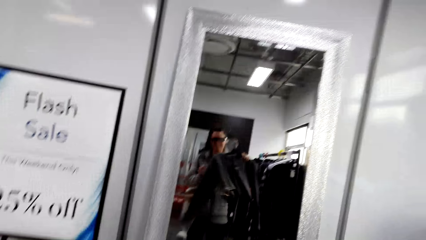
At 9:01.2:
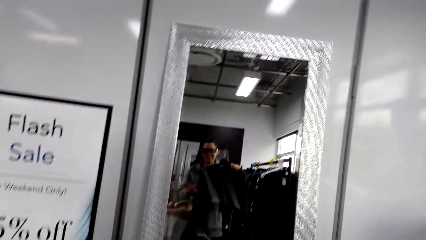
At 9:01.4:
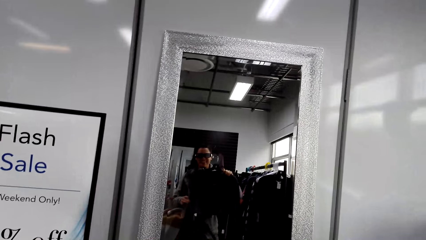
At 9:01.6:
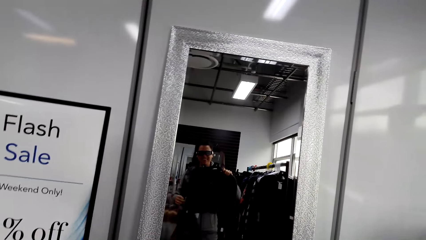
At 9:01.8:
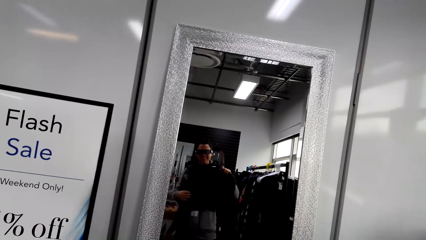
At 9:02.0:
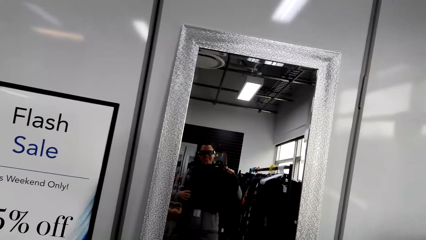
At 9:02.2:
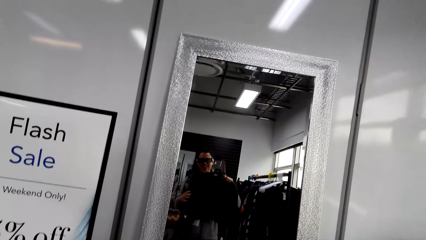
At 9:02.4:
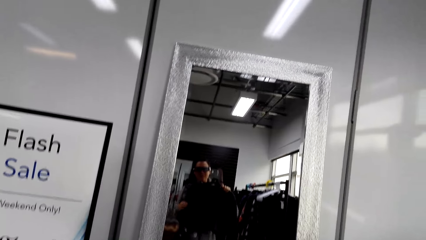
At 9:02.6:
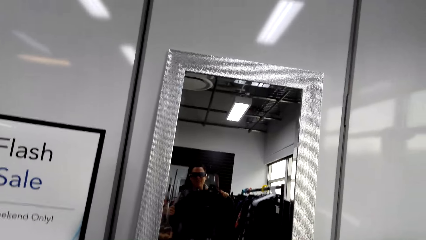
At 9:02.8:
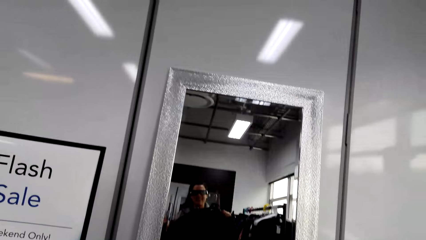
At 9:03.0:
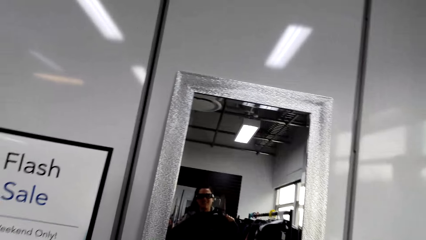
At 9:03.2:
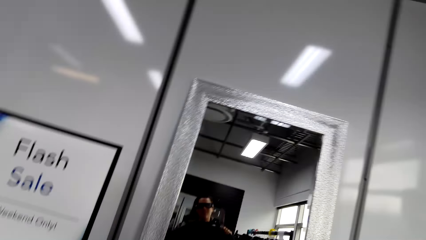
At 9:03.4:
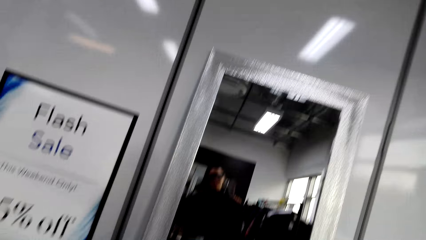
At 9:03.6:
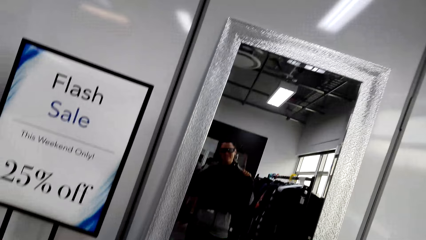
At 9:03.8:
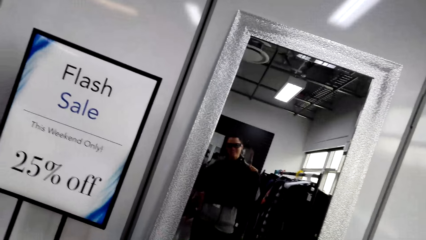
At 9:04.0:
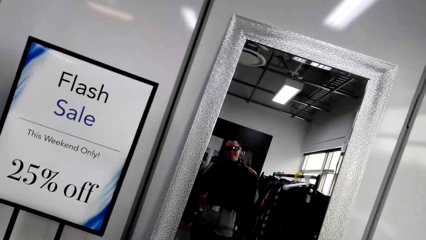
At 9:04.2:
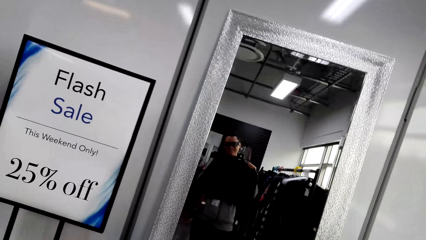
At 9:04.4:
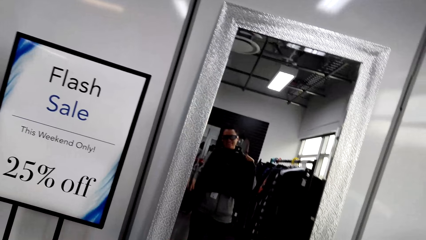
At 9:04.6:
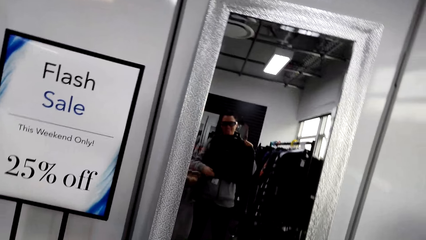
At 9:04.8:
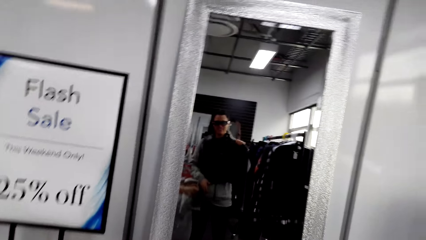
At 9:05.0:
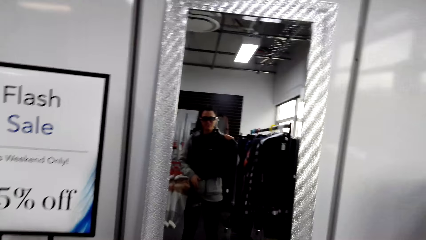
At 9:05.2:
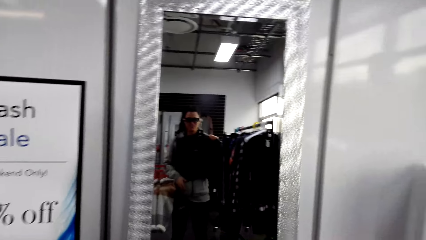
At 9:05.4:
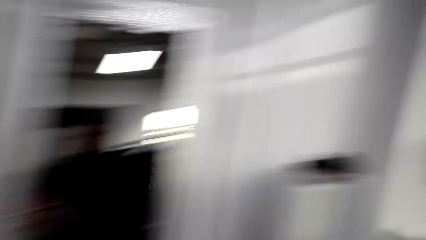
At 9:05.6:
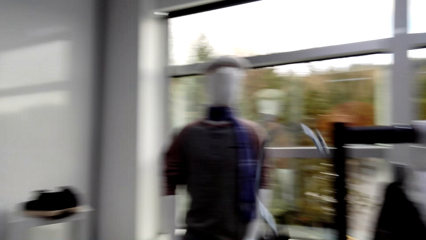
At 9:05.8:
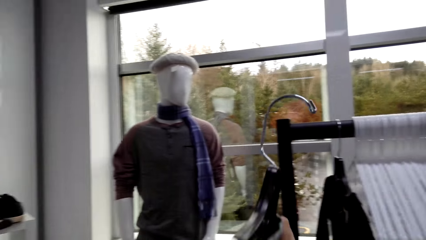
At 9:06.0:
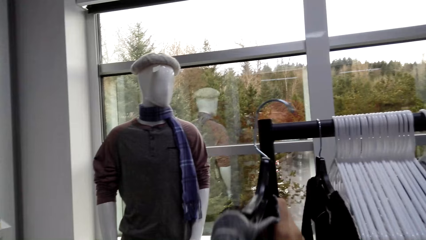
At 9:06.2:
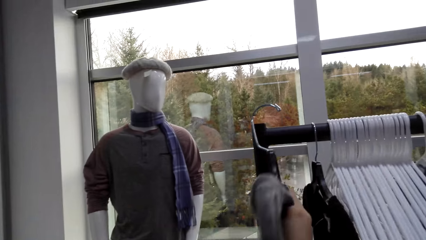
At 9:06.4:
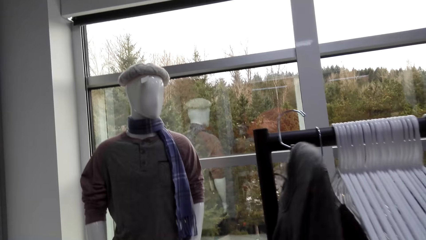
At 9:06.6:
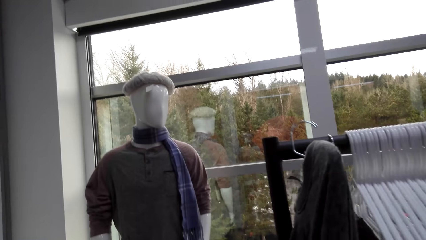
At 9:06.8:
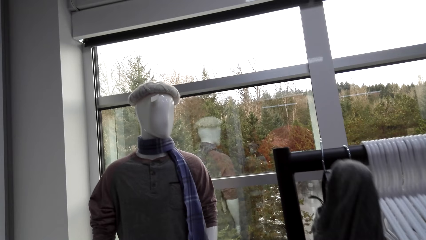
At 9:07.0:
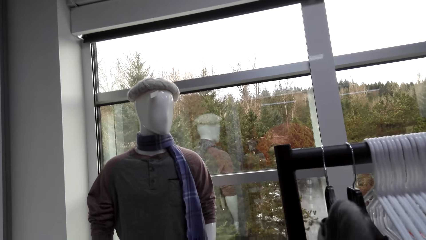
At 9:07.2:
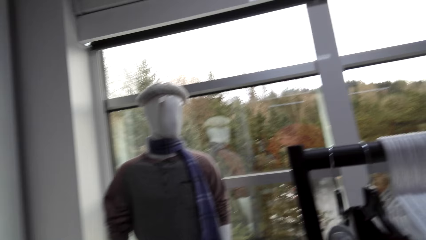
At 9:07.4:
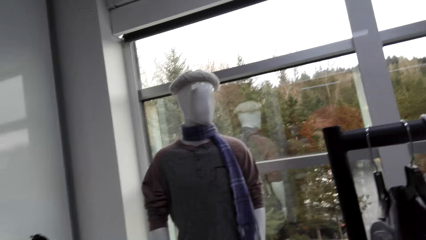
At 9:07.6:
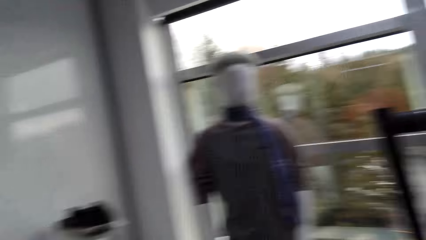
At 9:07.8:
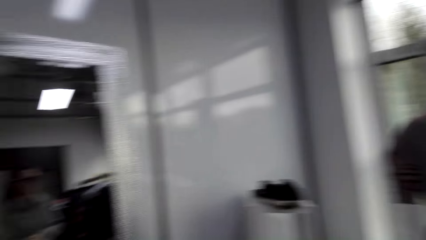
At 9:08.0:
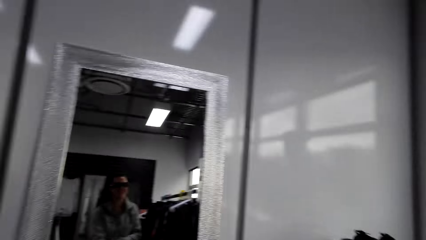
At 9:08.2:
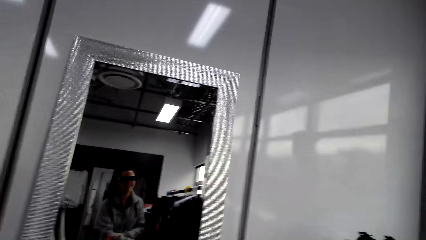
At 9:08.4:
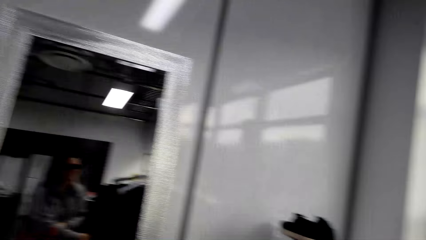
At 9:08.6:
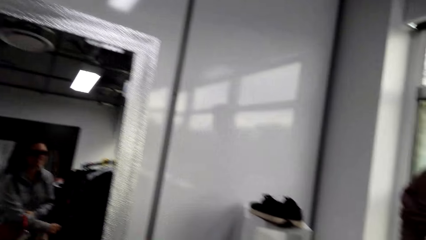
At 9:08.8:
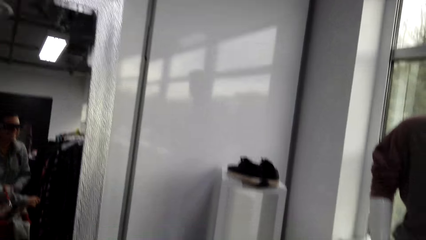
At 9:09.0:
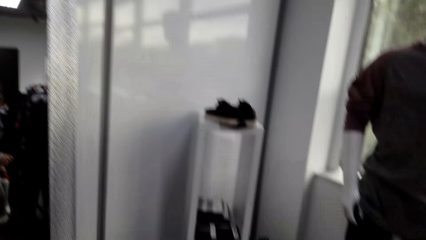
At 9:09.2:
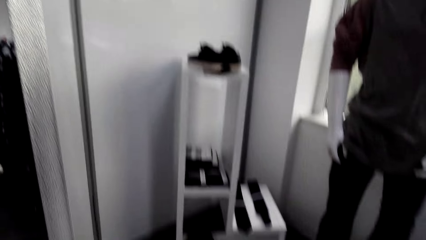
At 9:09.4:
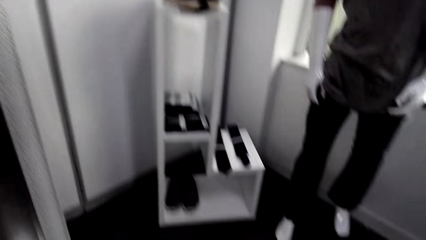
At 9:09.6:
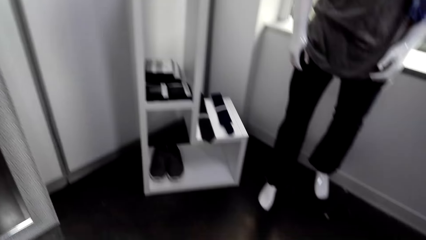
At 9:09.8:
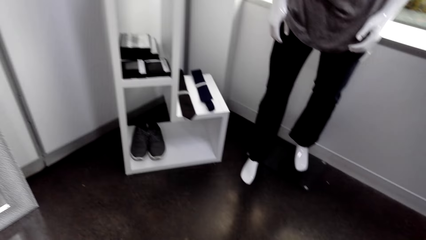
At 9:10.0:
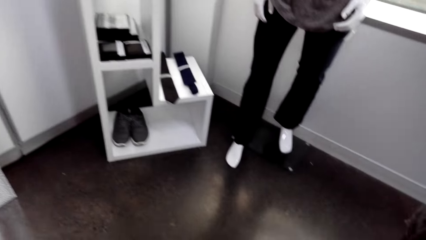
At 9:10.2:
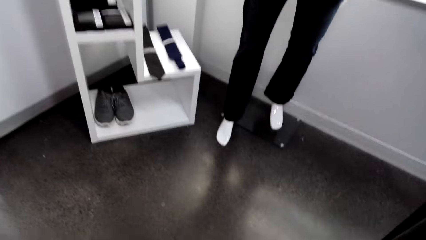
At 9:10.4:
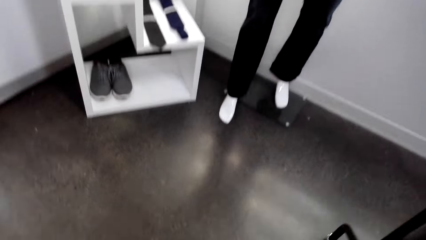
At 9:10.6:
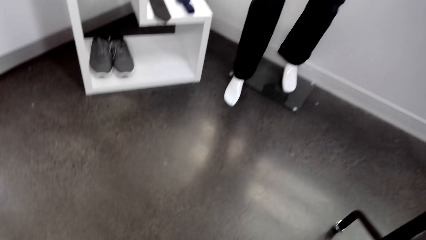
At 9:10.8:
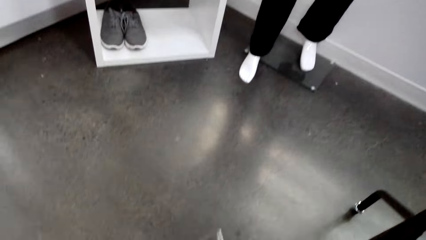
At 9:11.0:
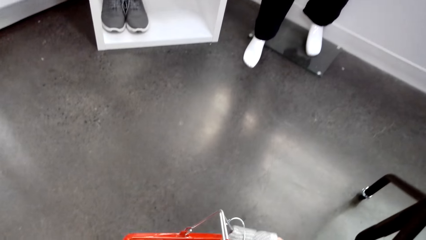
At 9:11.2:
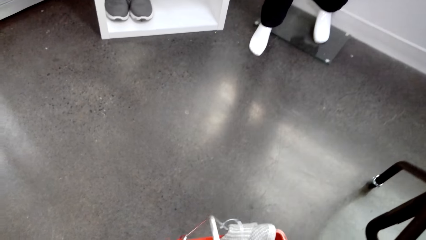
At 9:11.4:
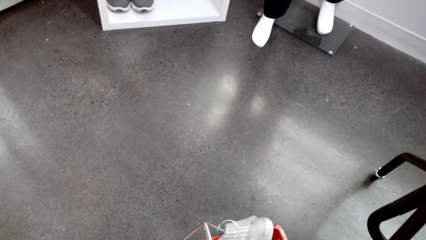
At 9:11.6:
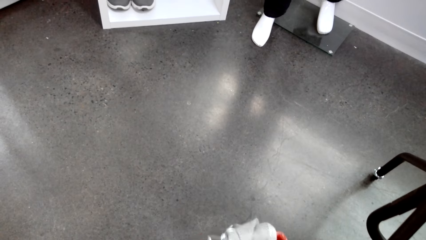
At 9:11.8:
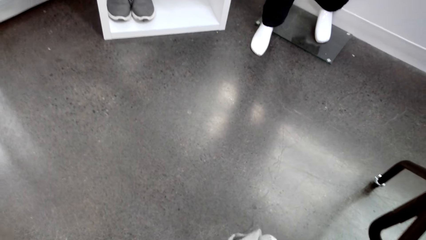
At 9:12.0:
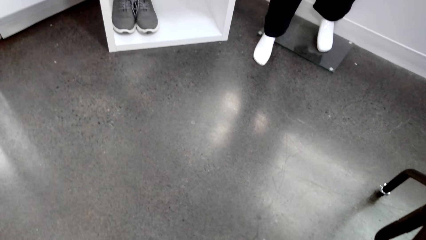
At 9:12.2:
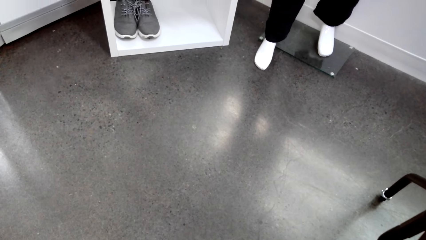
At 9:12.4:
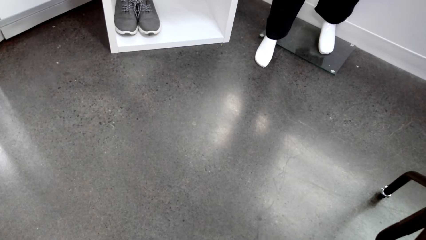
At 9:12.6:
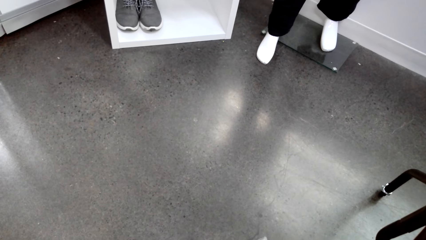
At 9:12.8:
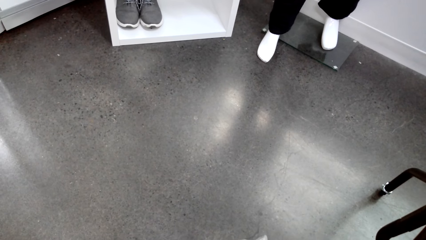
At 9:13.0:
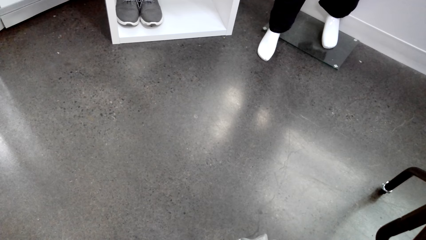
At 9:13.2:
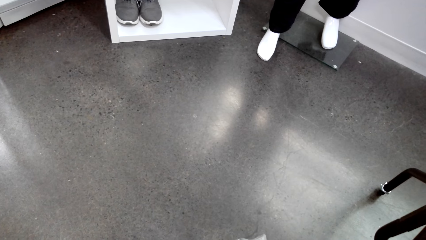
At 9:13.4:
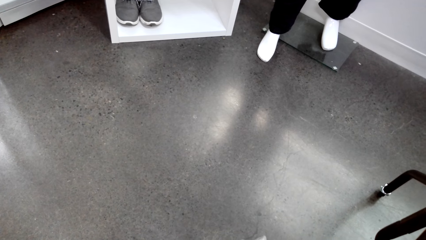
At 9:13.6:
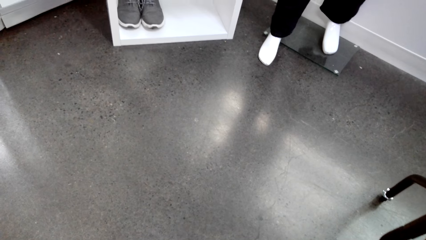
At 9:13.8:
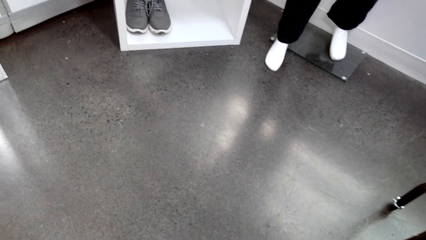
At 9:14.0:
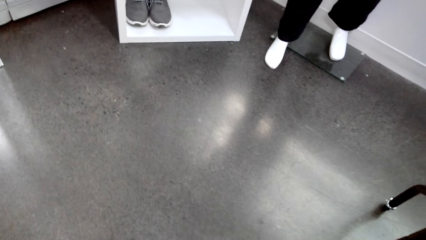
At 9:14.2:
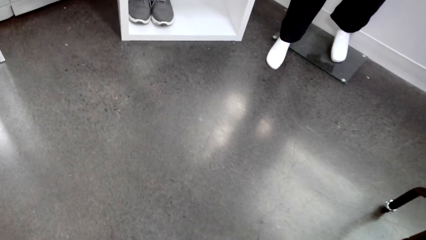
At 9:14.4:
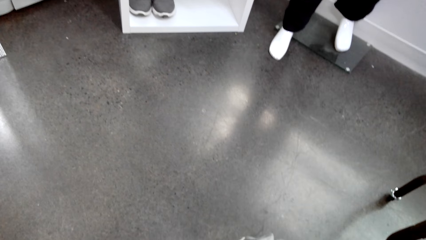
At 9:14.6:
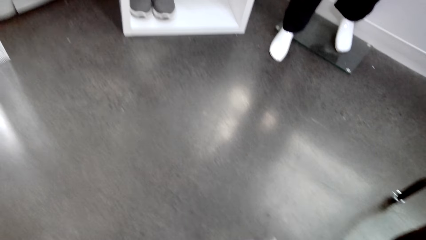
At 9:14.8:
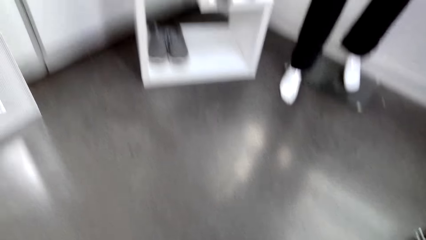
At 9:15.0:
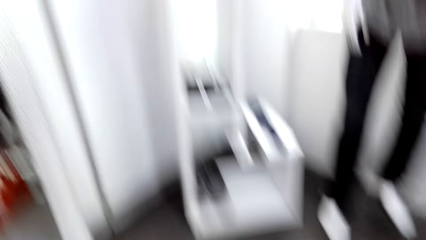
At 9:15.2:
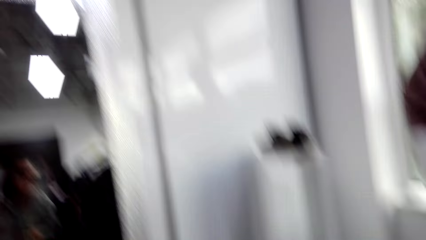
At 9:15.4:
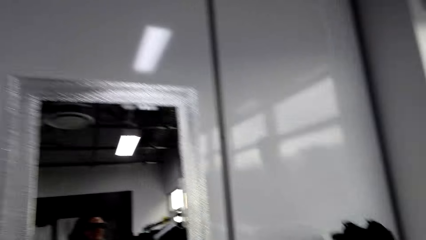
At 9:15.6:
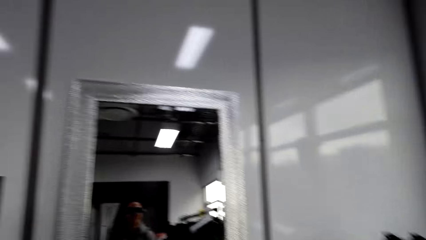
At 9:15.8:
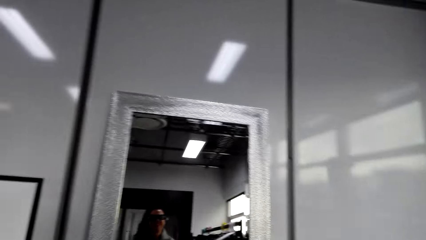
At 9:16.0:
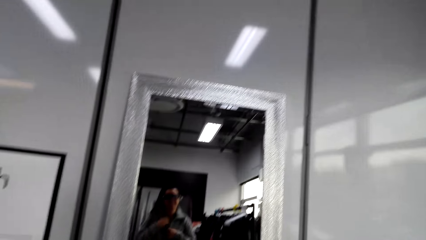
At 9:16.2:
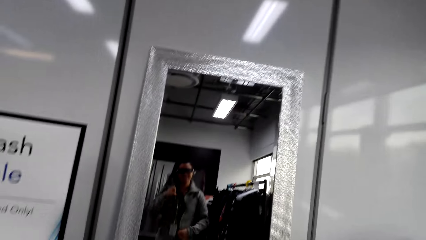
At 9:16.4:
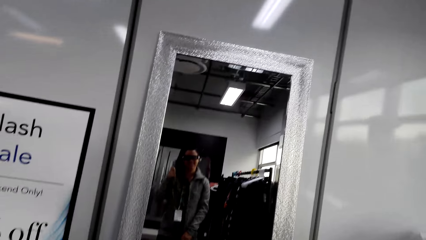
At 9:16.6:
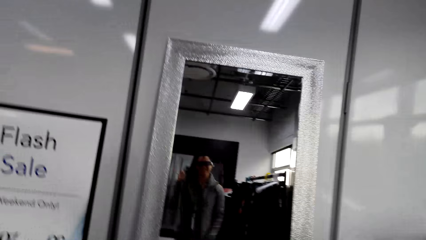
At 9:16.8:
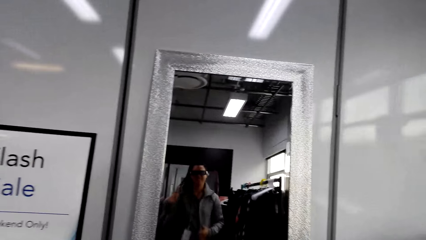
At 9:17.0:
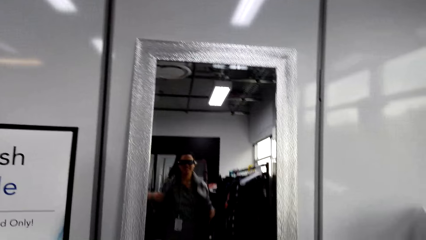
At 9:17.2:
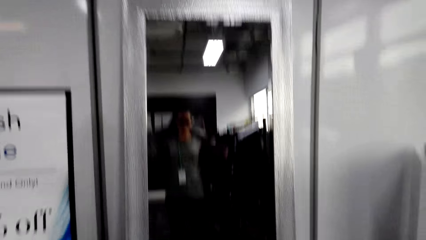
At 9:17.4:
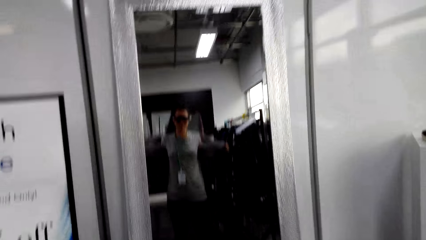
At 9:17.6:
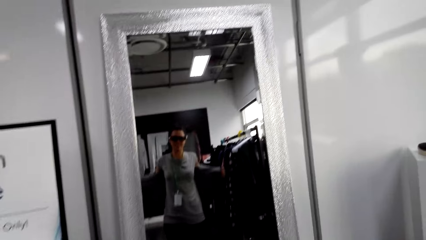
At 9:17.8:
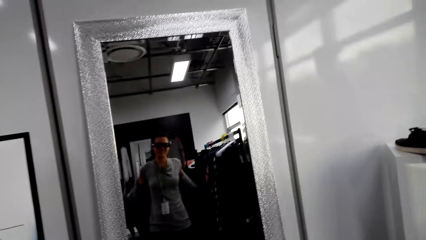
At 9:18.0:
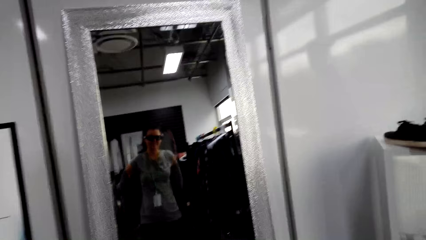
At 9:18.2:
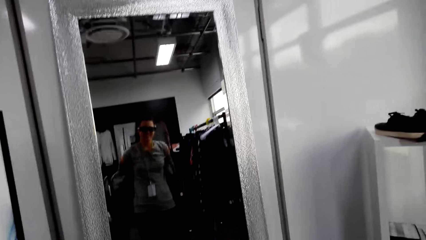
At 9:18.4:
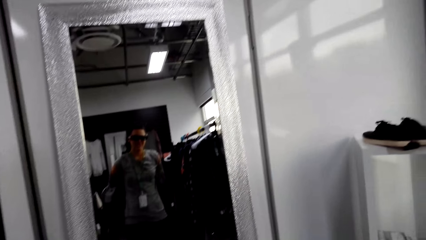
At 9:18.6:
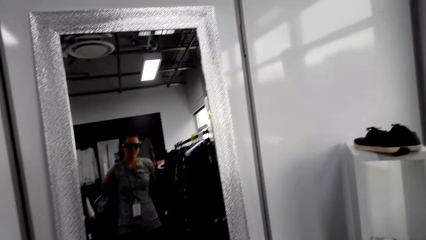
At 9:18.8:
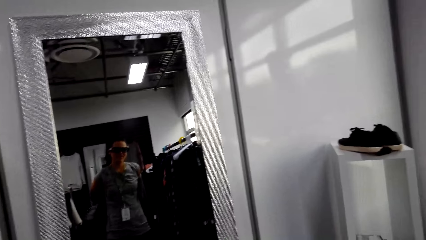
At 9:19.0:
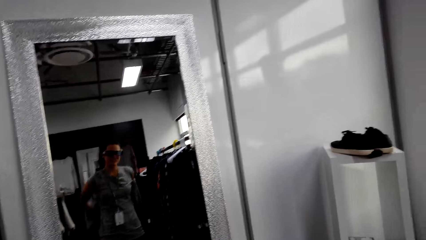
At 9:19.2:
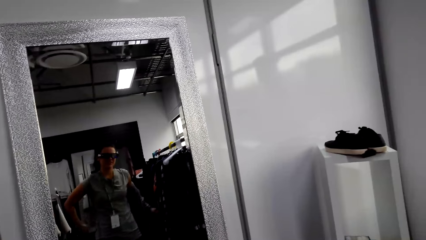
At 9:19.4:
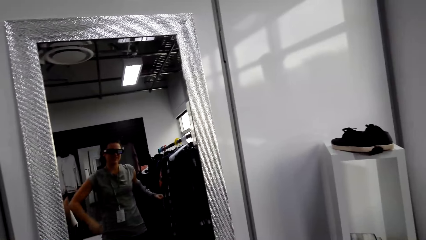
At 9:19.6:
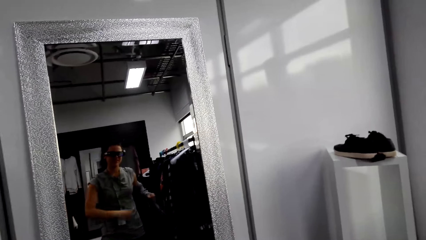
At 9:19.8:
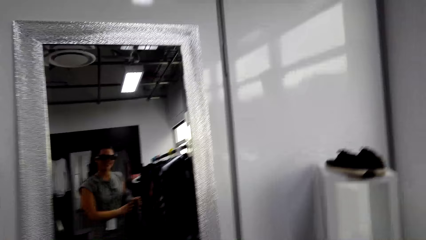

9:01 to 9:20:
The camera wearer puts the cloth against her body. She touches the sweater with the right hand. She hangs the sweater. She puts the basket down. She stares at the mirror. She stares at the floor. She takes off her jacket.
